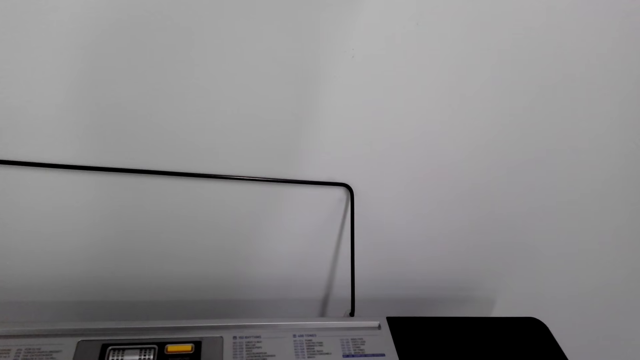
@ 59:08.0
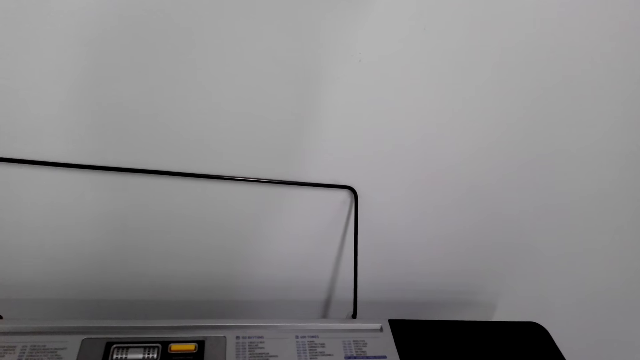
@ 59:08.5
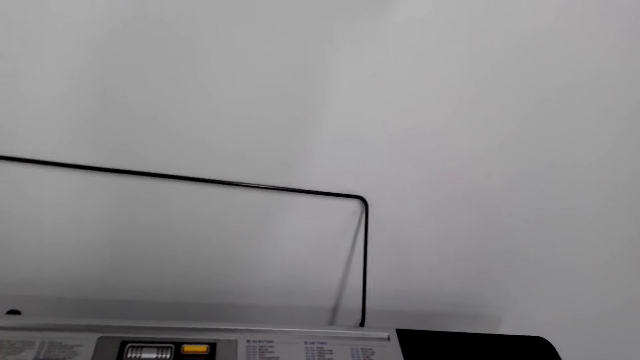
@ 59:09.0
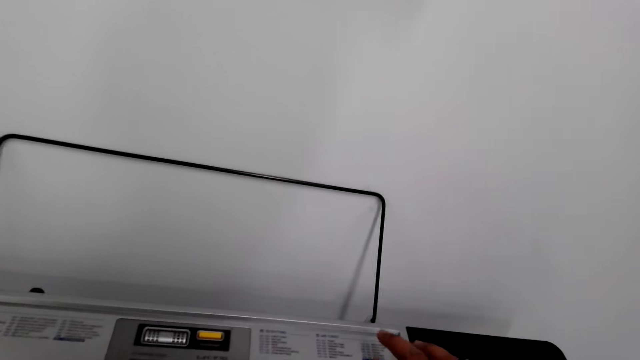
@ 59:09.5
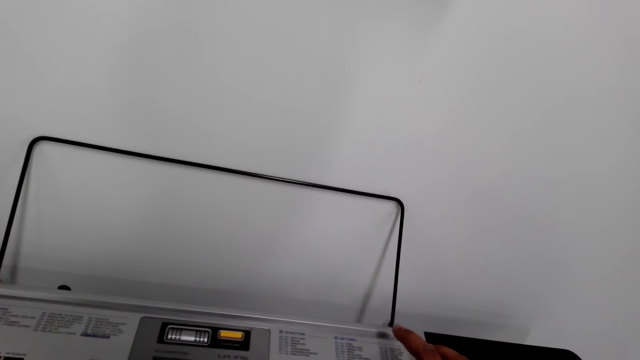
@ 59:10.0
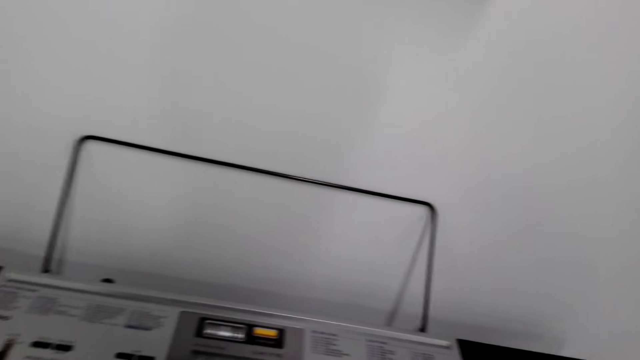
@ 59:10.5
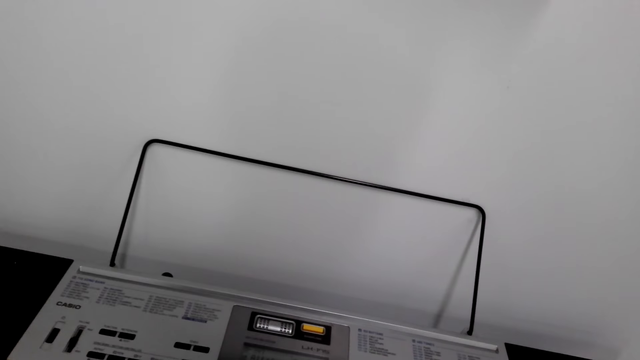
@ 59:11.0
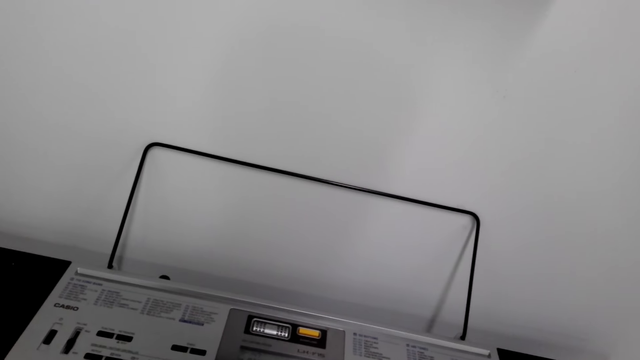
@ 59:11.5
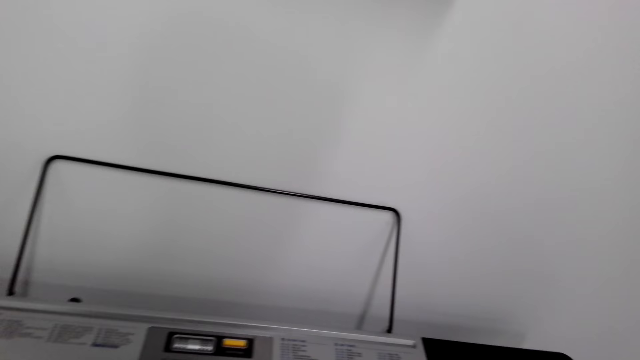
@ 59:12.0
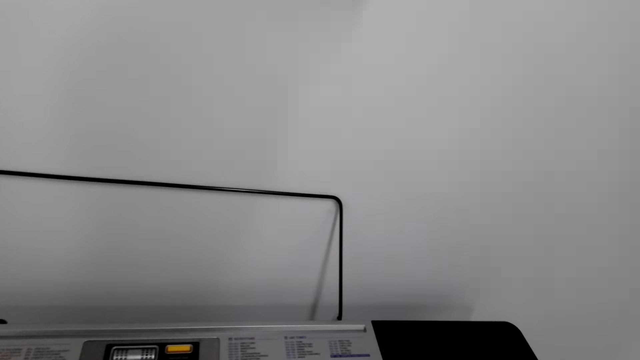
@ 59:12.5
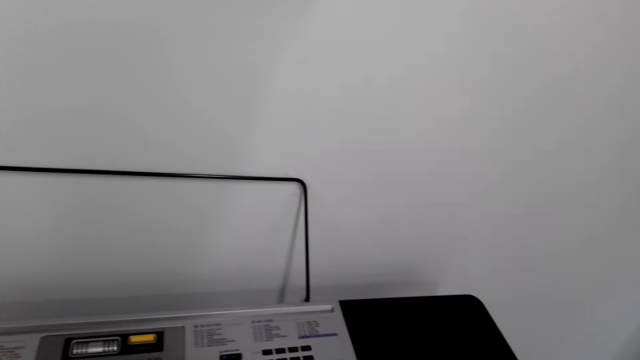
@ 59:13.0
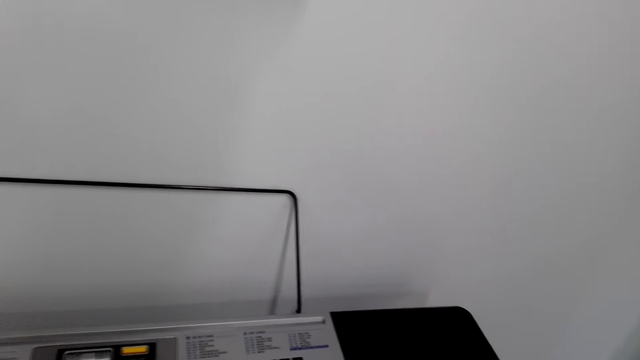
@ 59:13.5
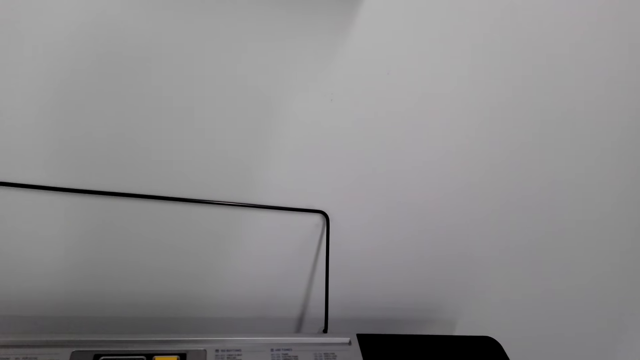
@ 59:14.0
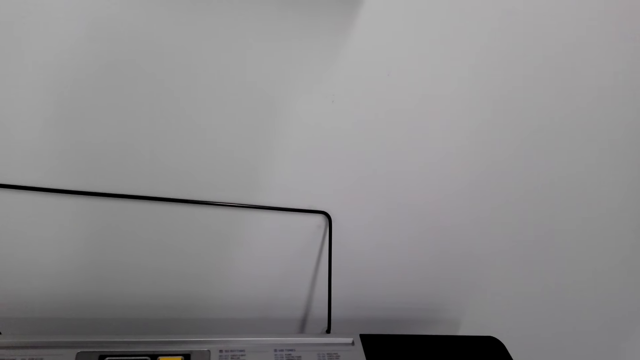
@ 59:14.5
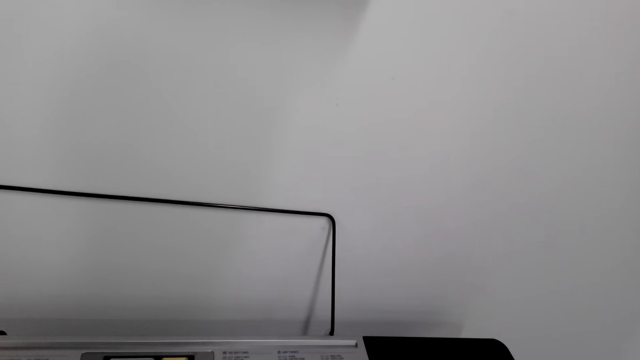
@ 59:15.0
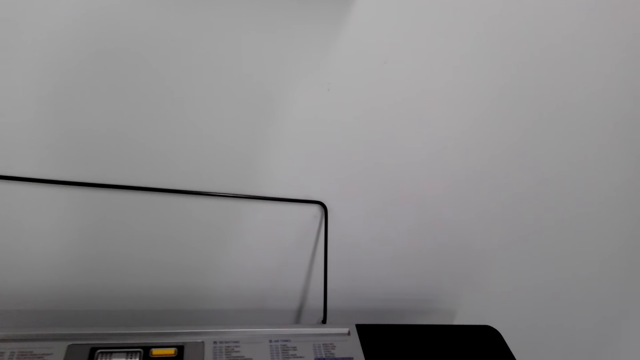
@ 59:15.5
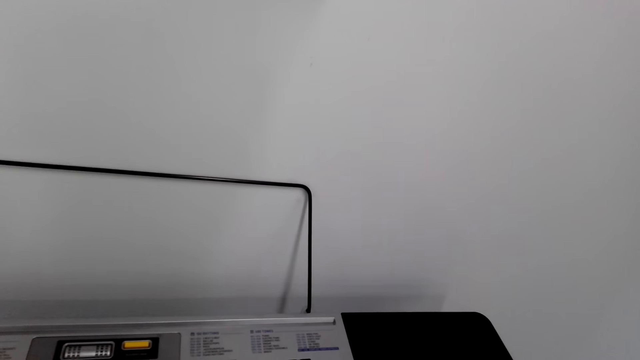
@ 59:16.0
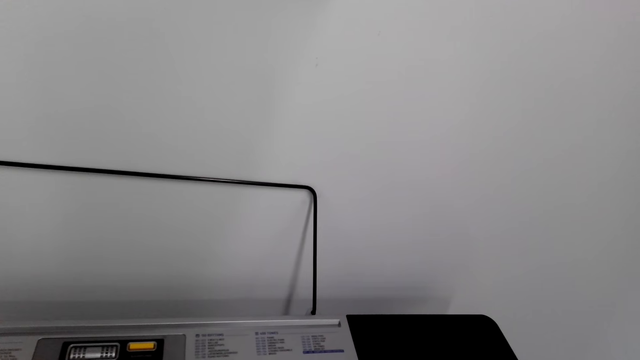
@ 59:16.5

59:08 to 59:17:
The camera wearer plays the piano.

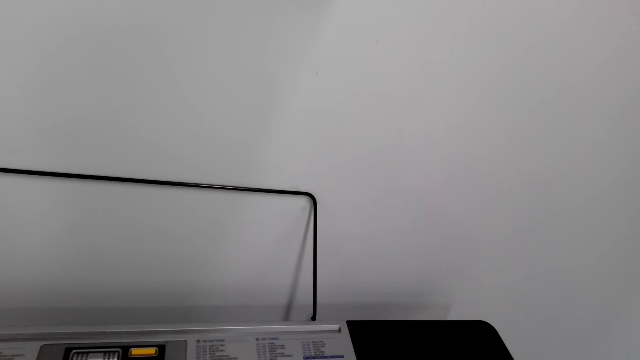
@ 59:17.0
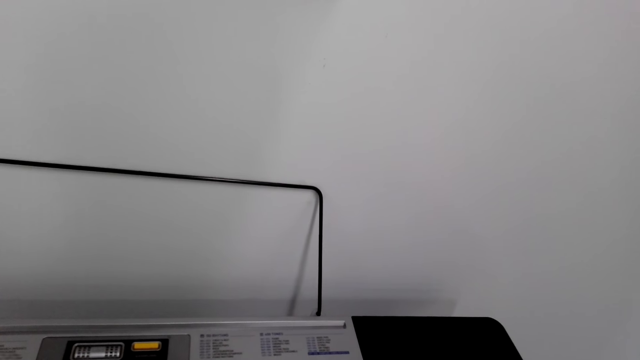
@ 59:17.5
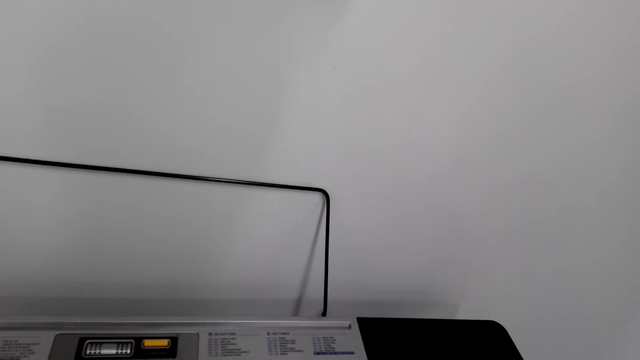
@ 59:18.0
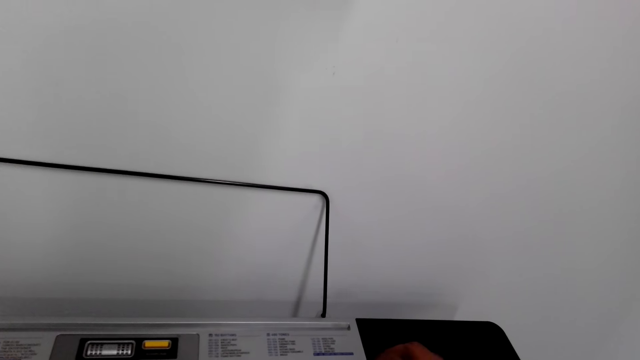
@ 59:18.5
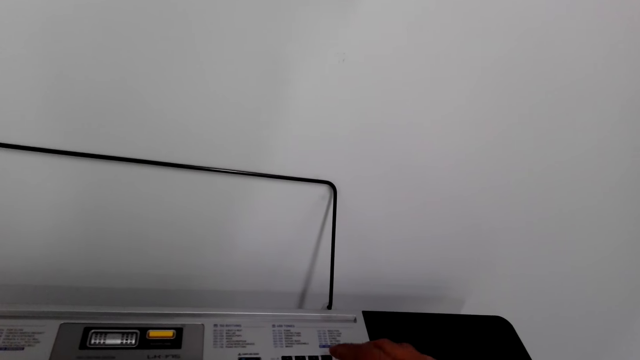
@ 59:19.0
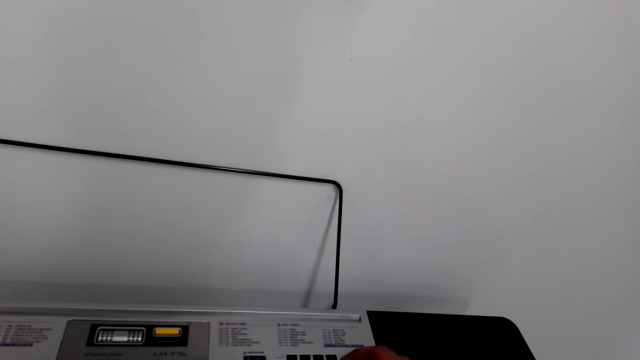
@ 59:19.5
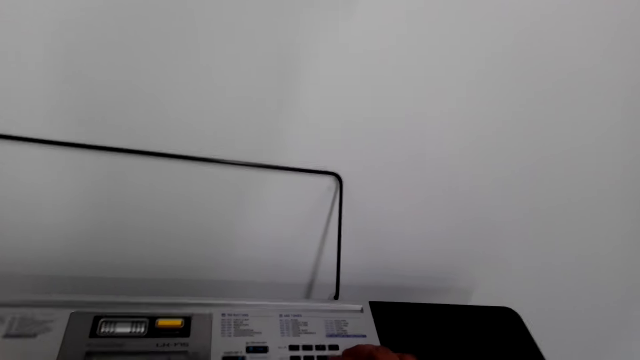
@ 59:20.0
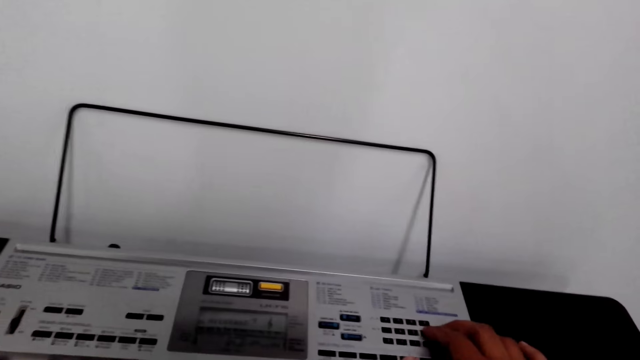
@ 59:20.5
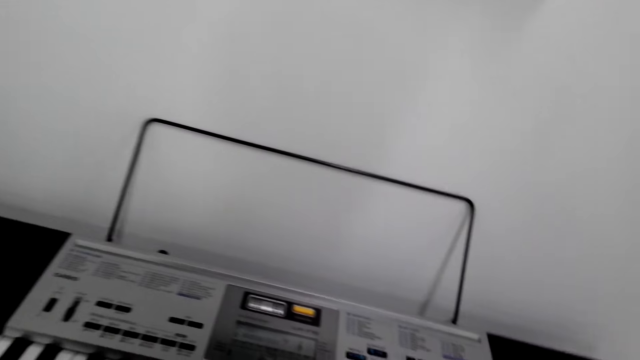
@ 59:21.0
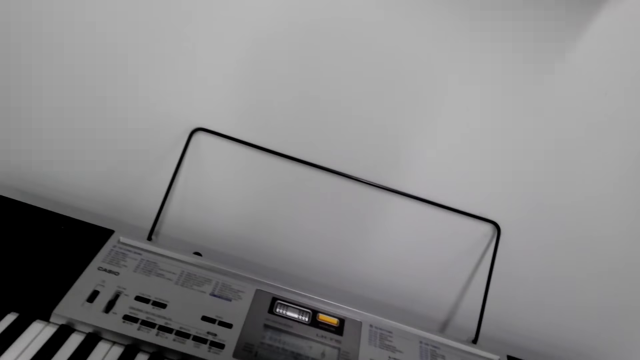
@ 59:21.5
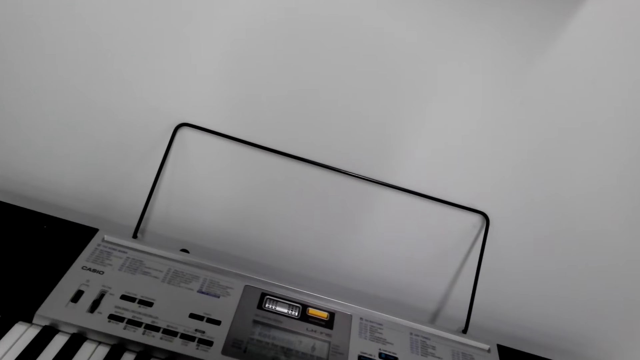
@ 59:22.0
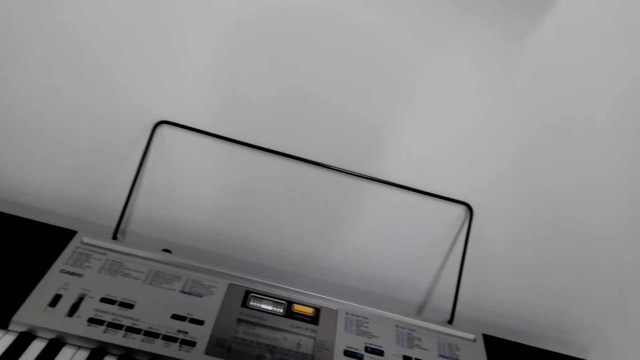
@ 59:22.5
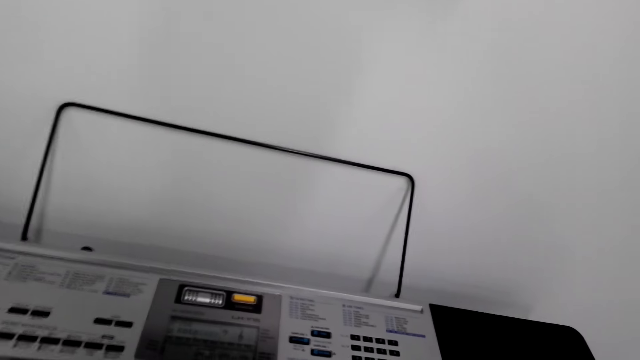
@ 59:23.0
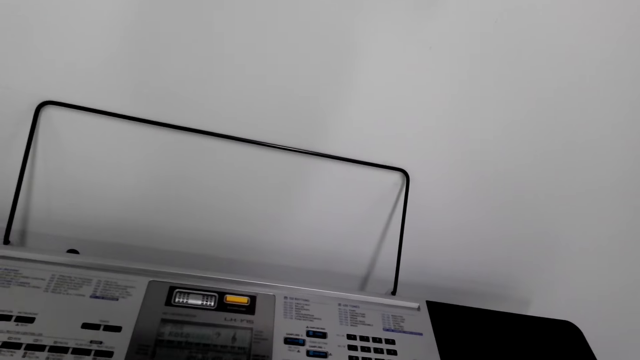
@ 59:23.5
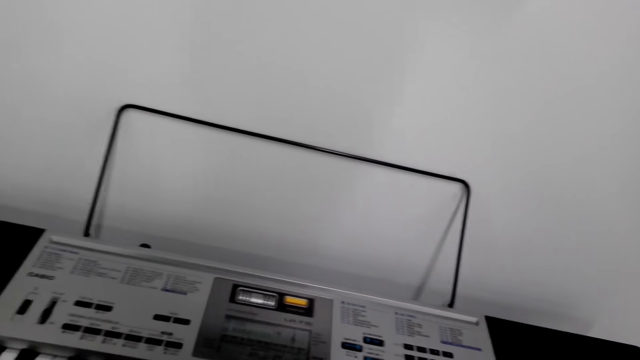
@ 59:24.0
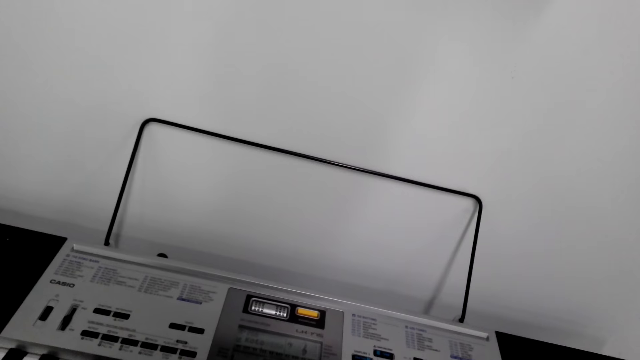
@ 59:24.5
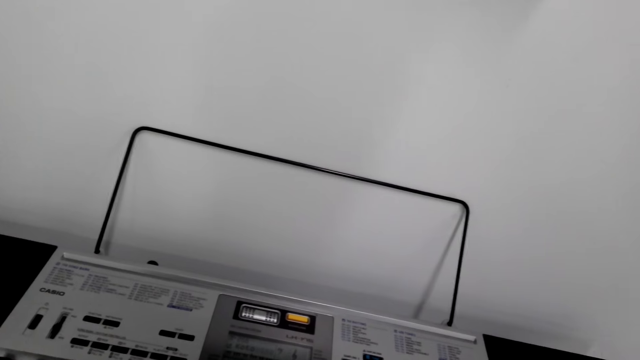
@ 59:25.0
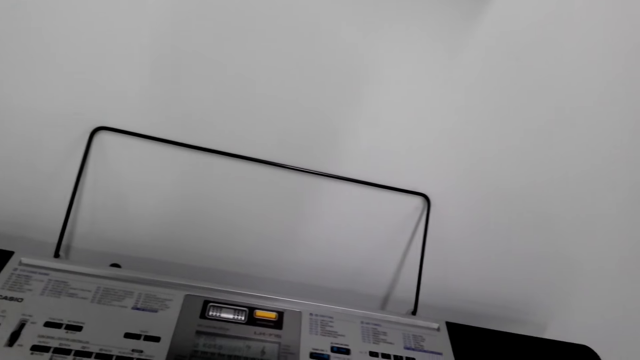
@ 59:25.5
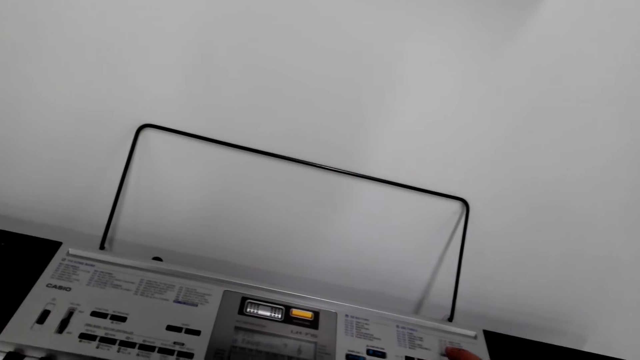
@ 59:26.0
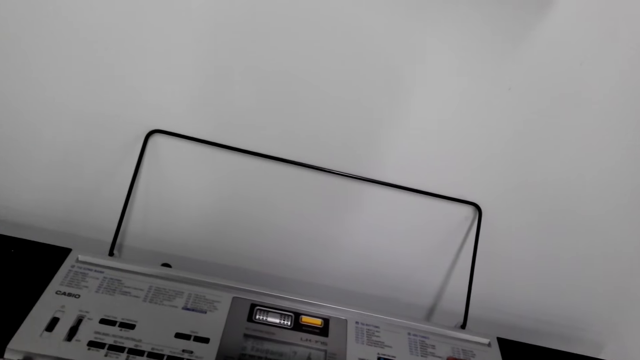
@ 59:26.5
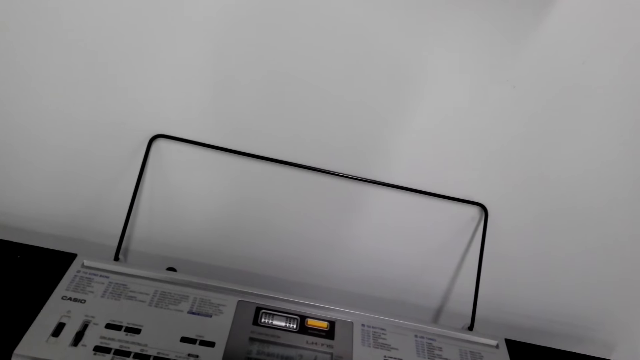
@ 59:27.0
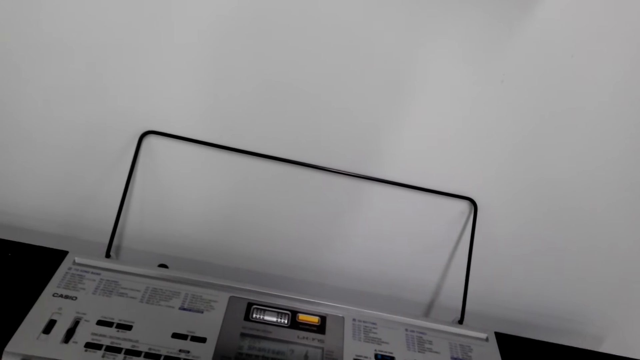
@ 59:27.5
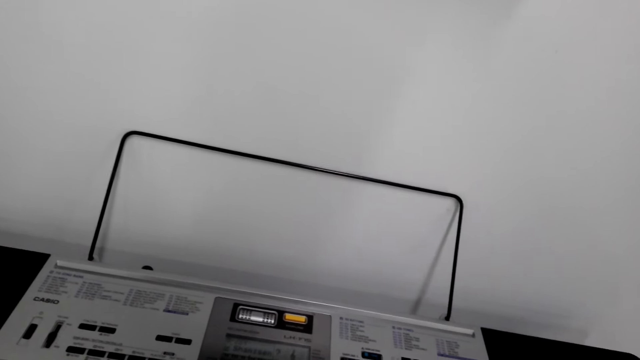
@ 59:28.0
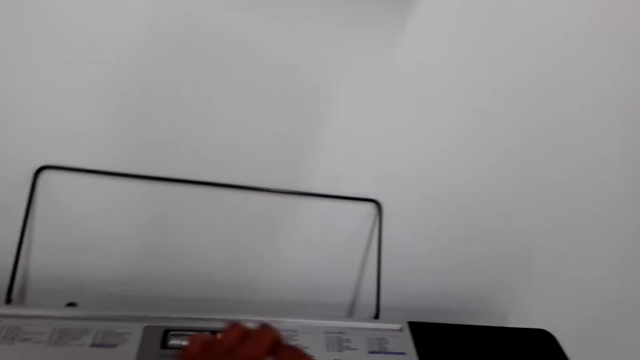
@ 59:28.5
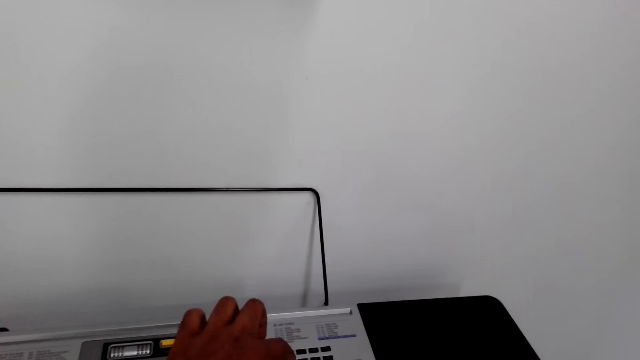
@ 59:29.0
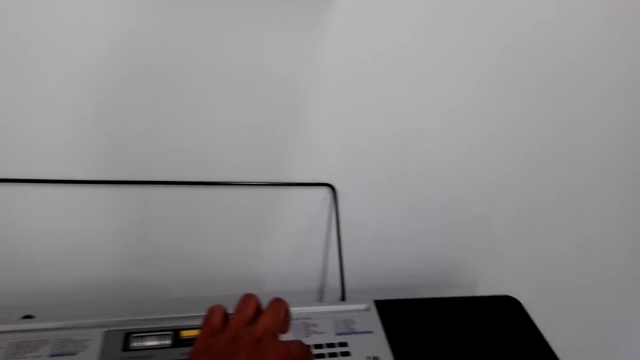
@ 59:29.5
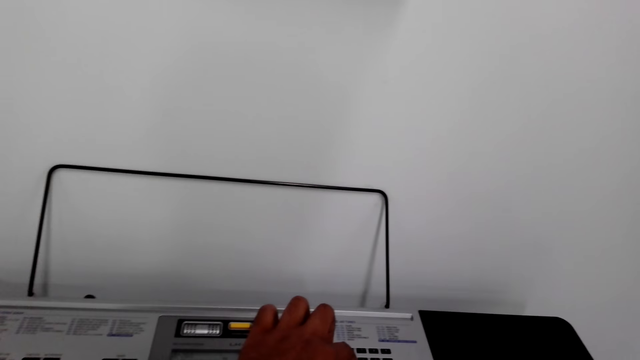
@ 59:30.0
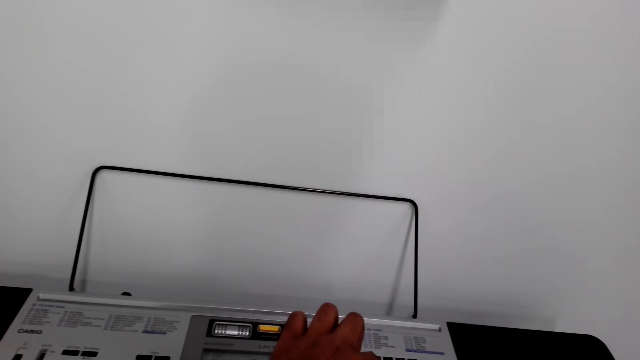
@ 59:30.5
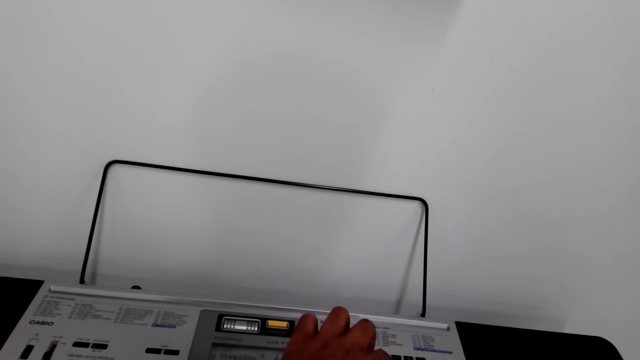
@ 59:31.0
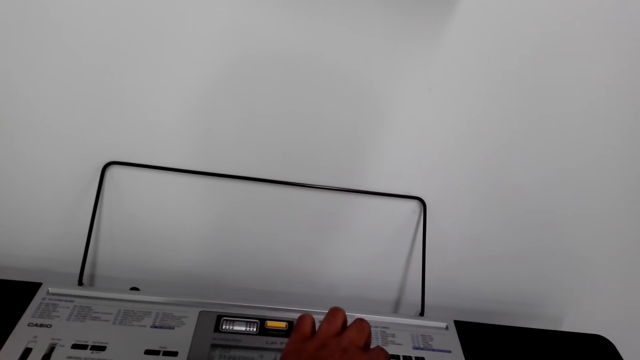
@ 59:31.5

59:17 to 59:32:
The camera wearer plays the piano.
